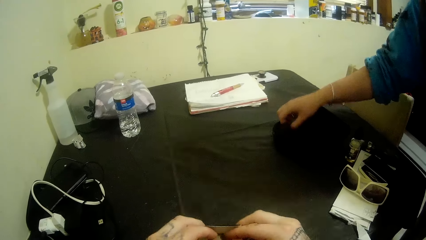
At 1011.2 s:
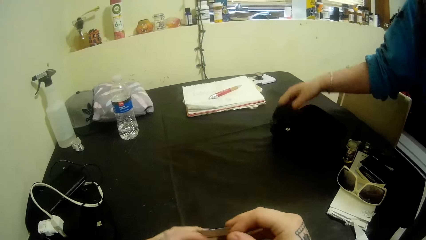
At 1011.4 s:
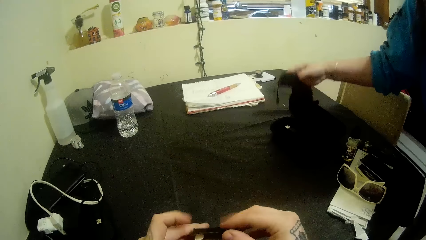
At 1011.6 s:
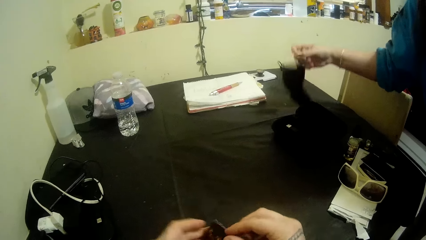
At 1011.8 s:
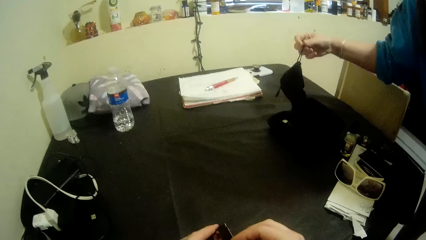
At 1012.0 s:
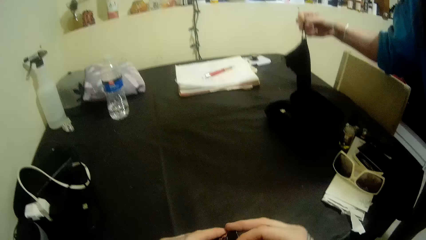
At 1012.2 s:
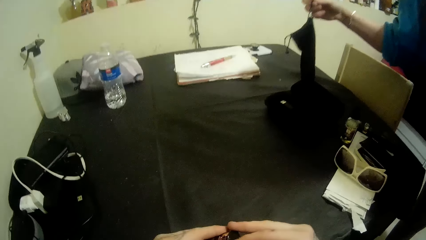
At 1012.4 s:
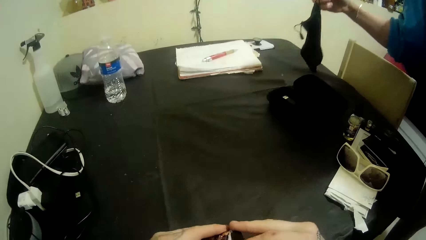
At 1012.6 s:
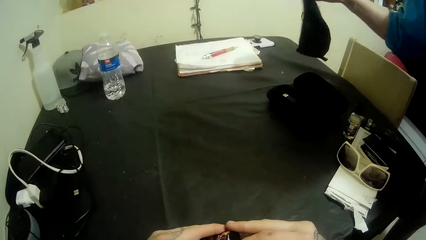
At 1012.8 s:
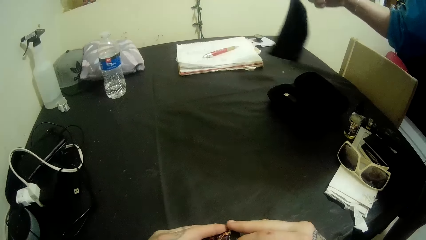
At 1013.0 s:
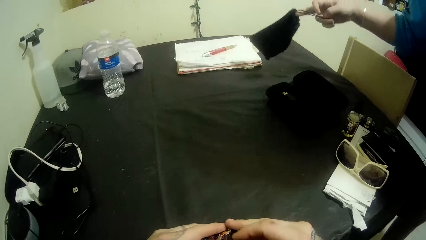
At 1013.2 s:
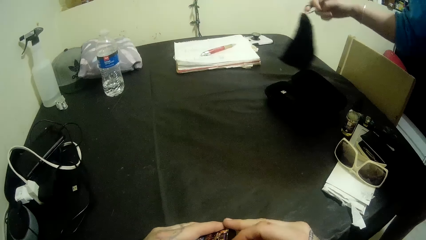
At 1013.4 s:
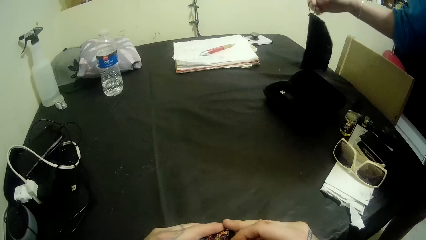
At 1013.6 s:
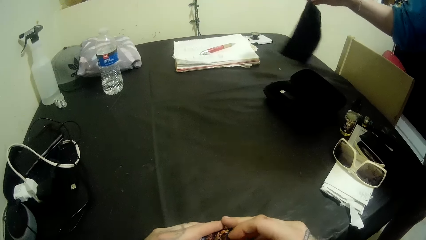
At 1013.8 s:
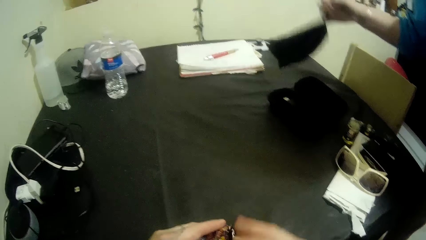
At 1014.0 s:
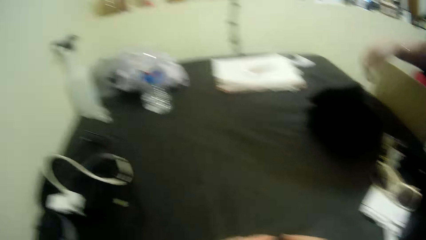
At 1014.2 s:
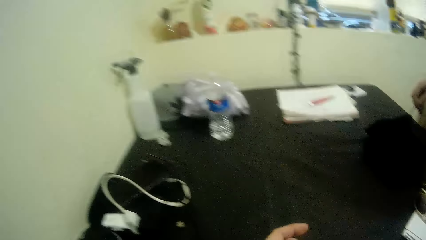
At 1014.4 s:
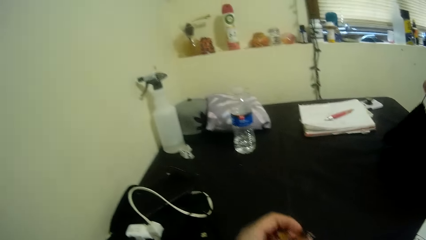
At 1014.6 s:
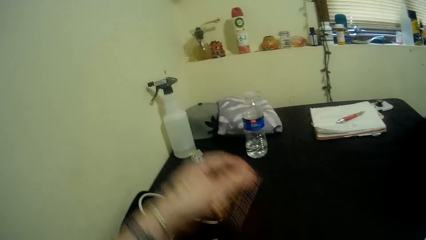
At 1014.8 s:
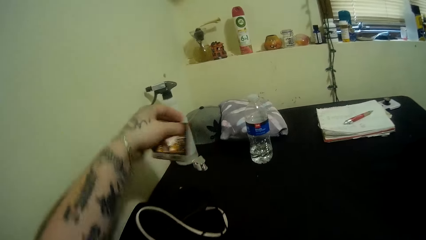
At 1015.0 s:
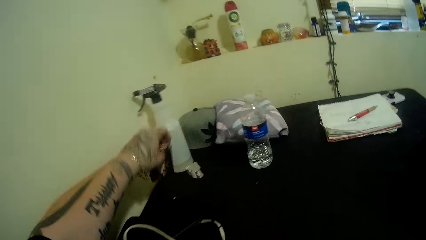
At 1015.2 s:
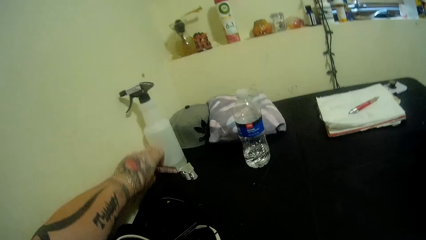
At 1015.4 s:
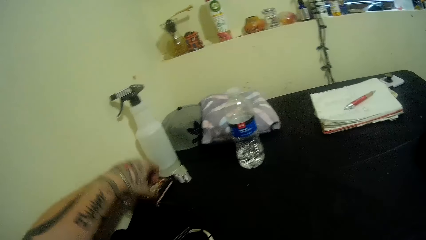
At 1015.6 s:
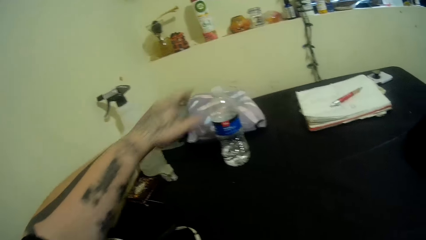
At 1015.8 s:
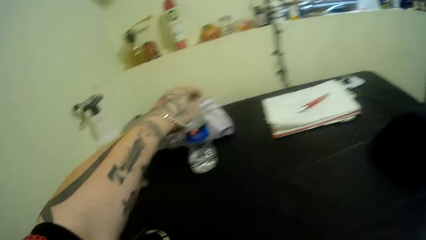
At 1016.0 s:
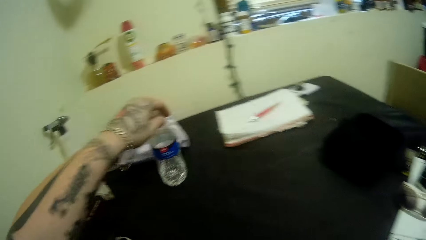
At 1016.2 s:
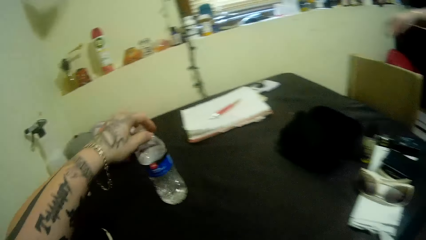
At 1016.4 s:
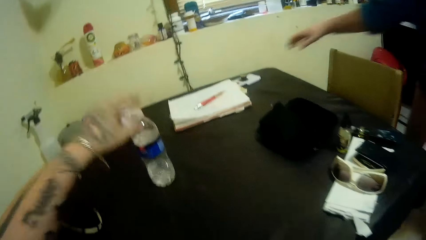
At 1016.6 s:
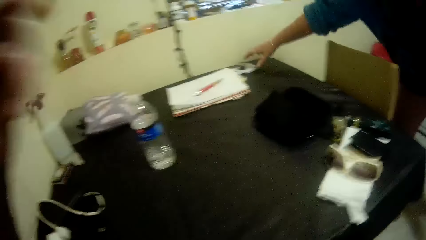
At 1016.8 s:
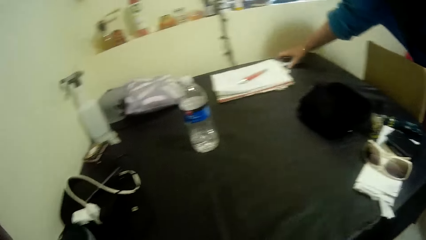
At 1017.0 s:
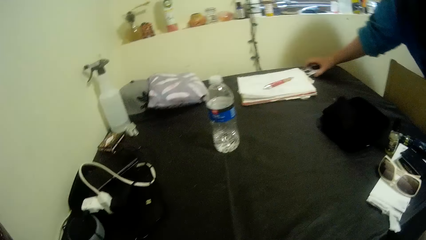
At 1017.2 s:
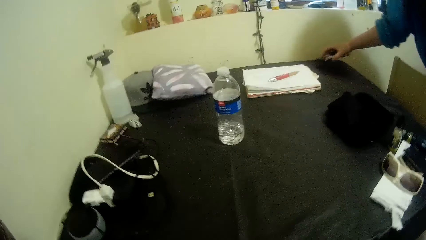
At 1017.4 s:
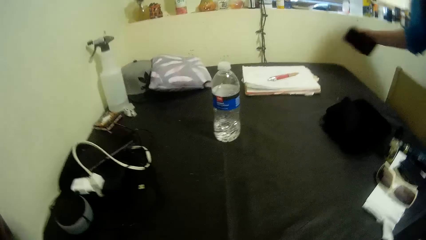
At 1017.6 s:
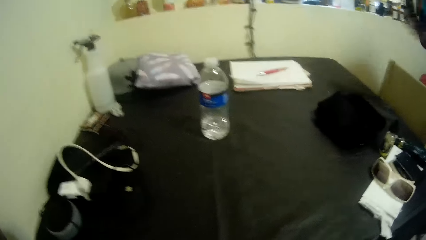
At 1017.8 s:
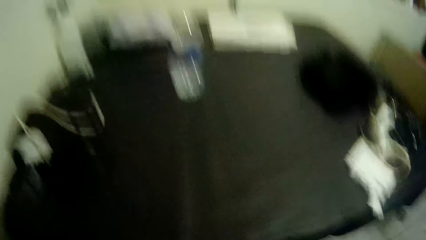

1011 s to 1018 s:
A girl takes out a bag from the glass case with her right hand. The camera wearer seals the box. He places the card packet on the table with his left hand and adjusts the position of the water bottle with his hands. The girl picks up a phone from the table.
